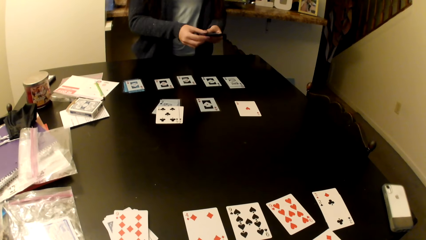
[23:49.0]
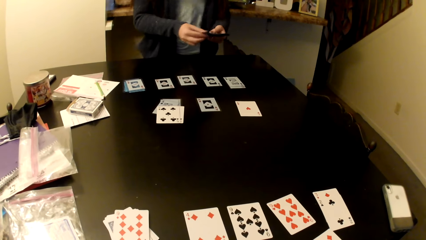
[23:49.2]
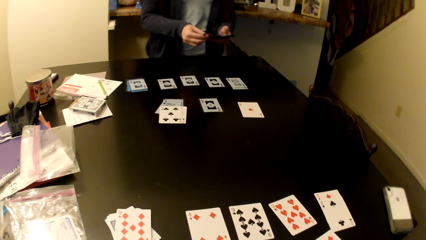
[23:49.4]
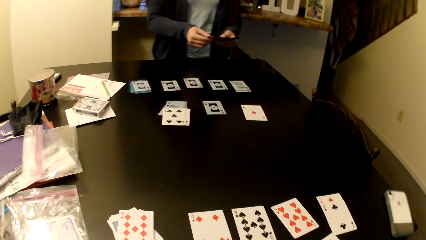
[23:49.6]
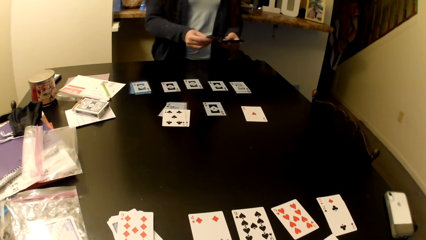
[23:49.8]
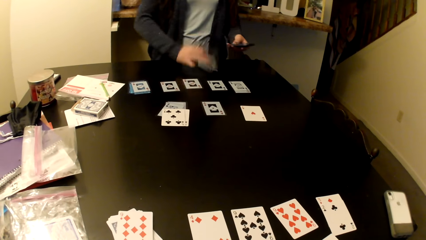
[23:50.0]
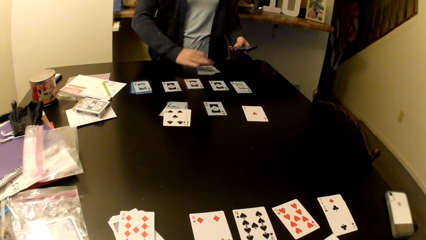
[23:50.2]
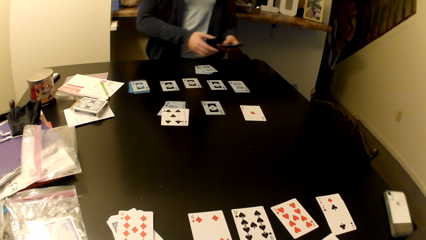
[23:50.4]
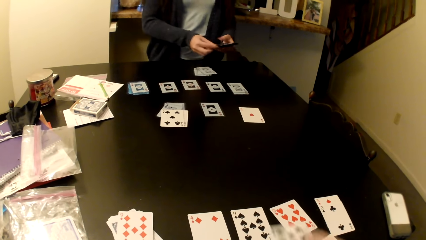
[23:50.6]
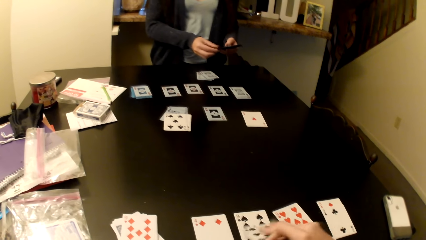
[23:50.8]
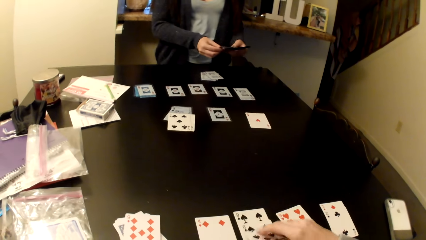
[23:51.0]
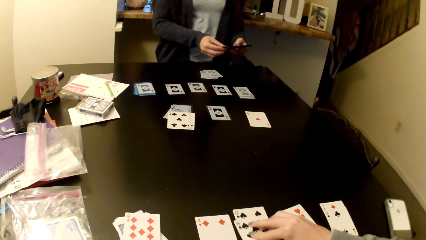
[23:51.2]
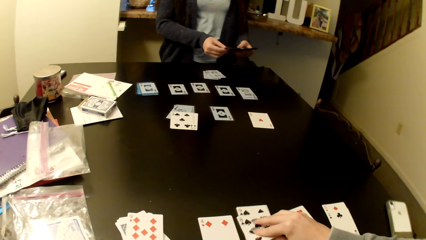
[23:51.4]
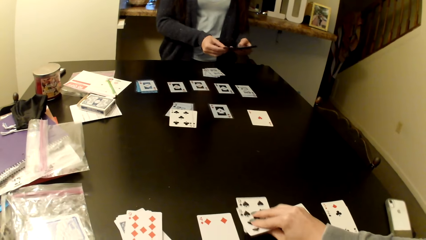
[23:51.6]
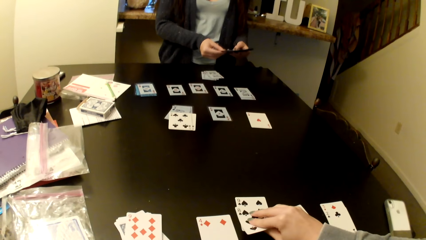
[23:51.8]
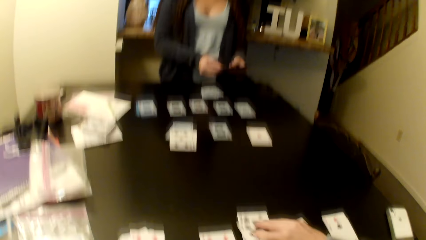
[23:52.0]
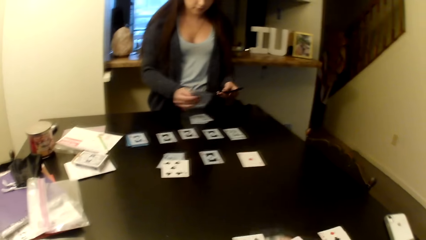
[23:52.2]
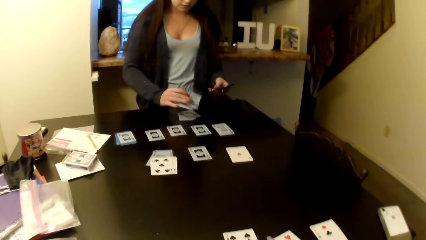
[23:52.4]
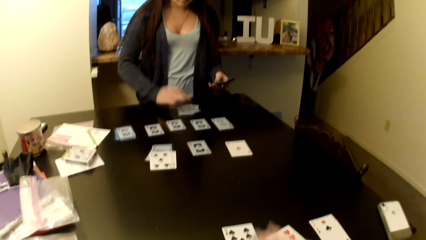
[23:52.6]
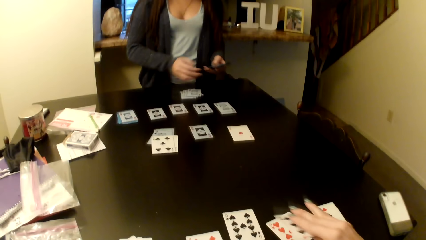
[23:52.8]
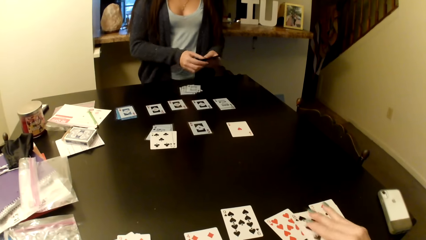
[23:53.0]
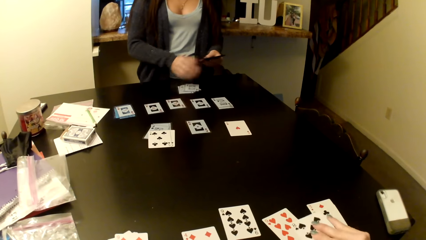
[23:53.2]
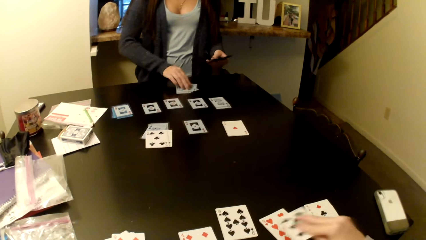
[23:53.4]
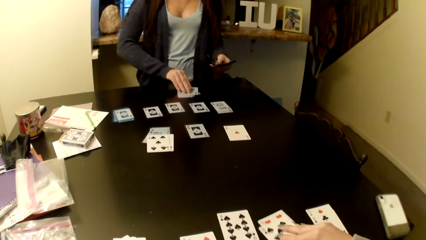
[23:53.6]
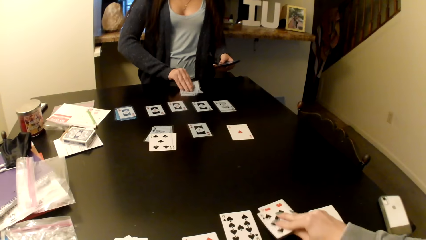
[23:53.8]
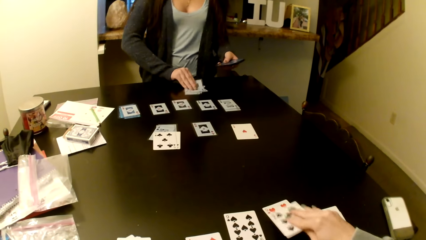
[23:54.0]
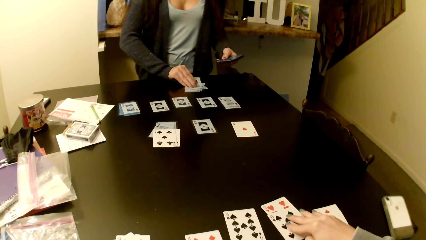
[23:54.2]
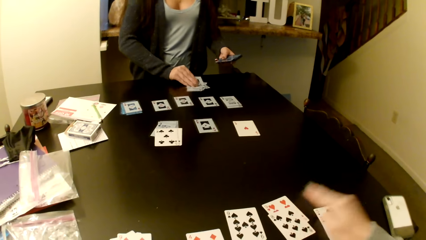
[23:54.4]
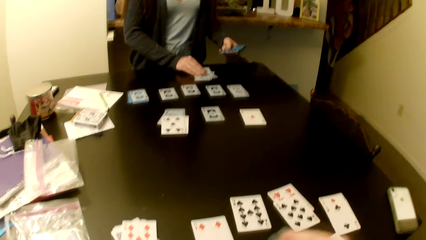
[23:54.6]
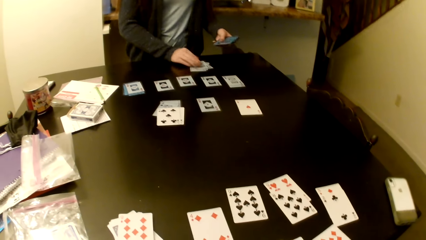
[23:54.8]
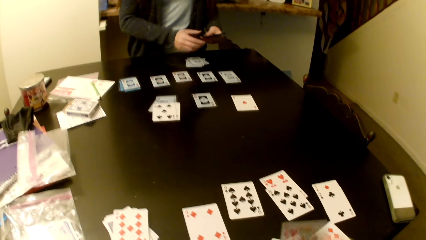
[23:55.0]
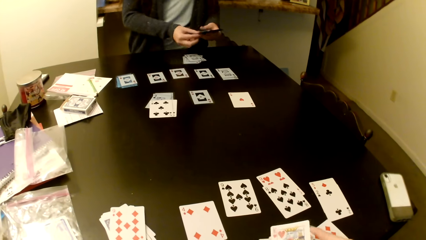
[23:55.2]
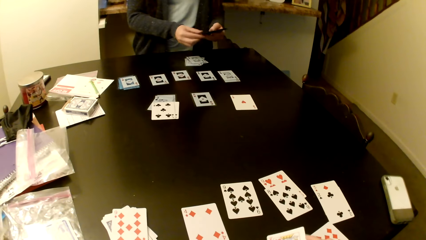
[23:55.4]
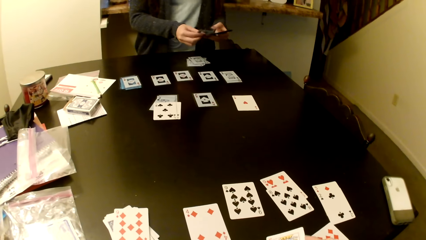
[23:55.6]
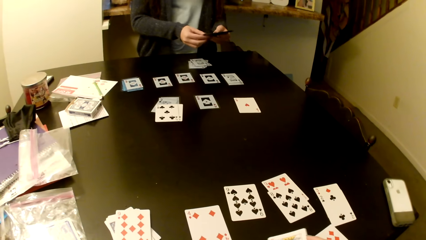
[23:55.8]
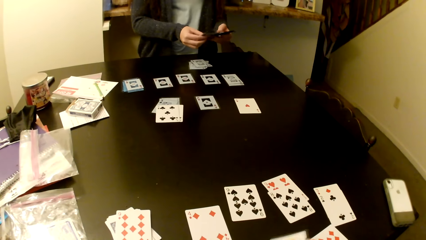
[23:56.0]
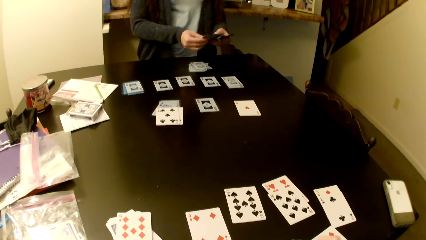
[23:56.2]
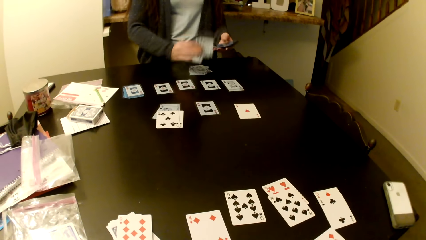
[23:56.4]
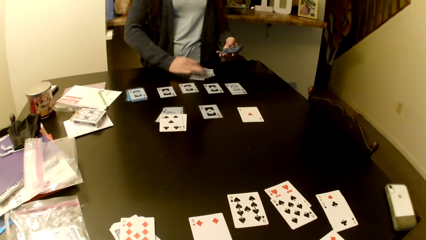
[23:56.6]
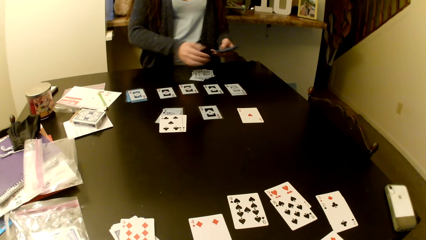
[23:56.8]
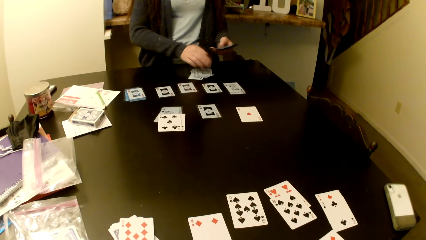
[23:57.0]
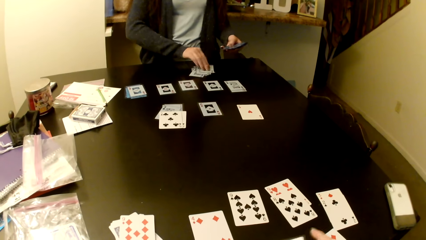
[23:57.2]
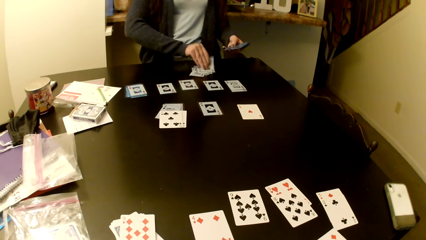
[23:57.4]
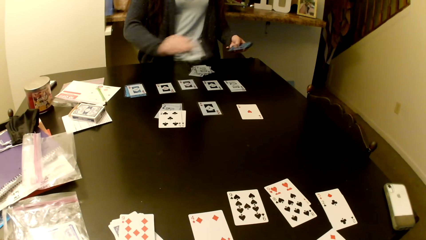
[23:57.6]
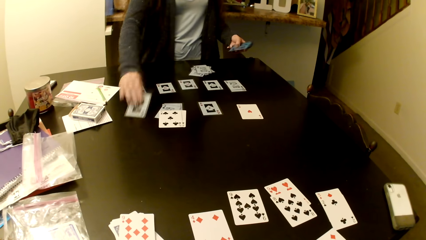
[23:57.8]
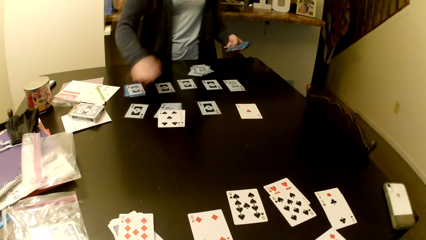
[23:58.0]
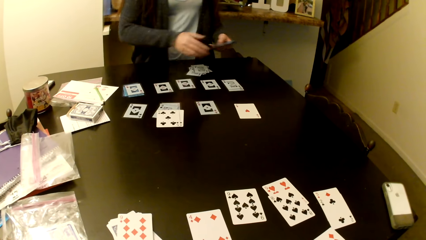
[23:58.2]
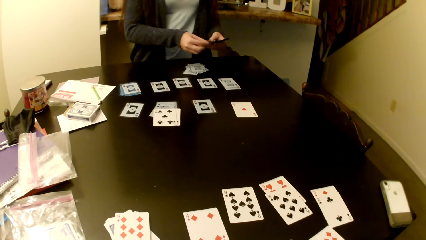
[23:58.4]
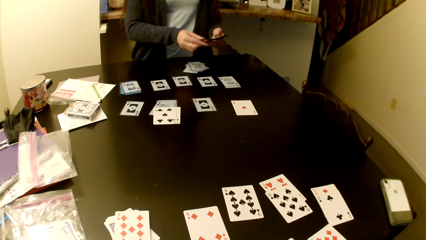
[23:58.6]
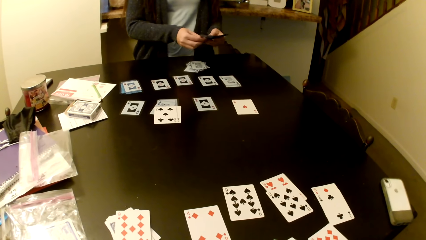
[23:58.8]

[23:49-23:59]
A woman arranges cards on the table. The camera wearer arranges the cards on the table.

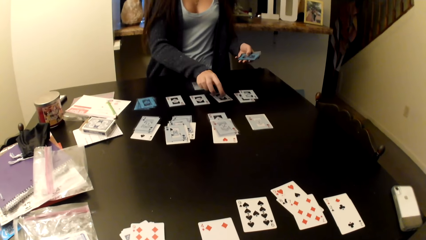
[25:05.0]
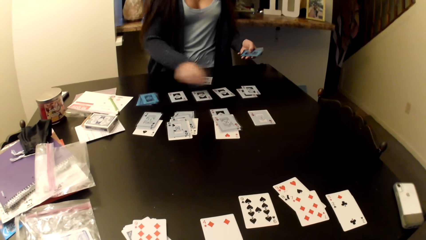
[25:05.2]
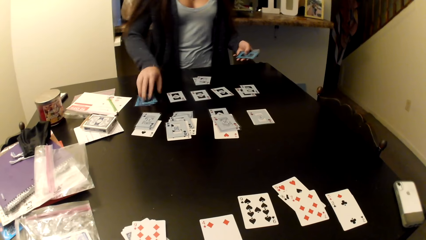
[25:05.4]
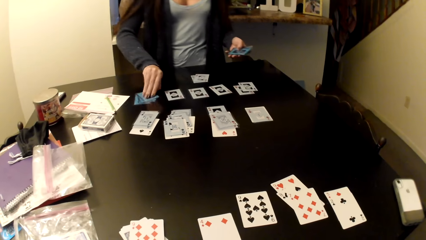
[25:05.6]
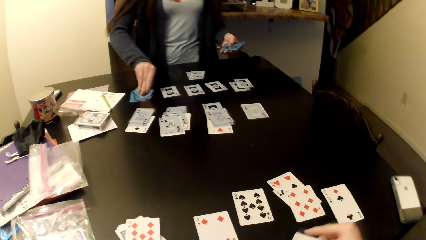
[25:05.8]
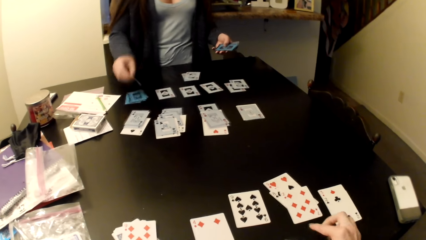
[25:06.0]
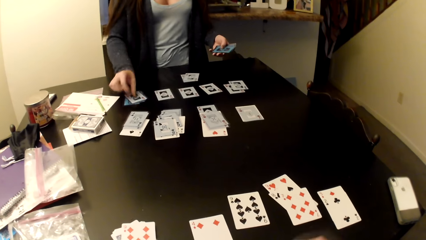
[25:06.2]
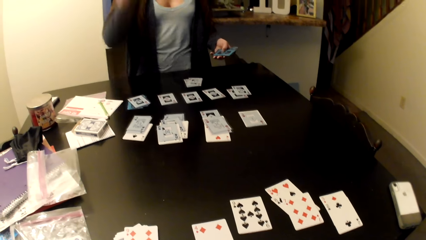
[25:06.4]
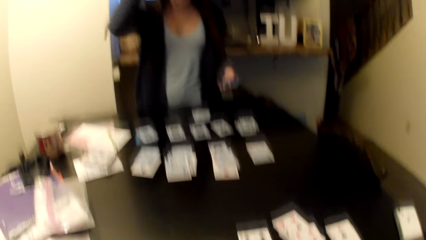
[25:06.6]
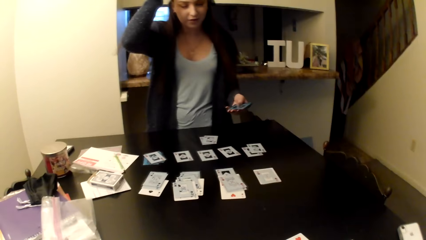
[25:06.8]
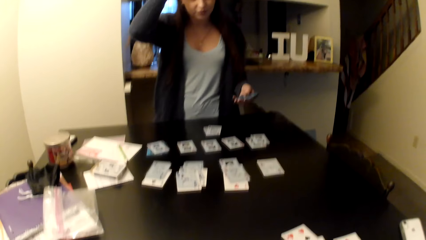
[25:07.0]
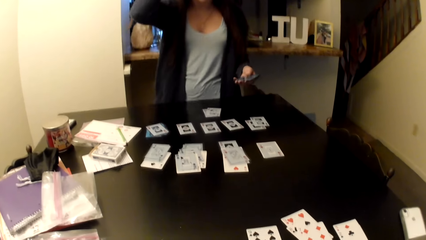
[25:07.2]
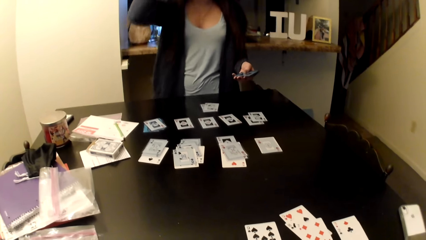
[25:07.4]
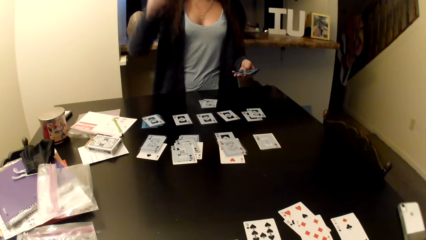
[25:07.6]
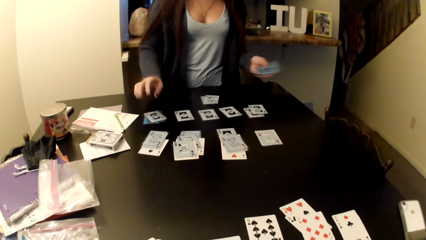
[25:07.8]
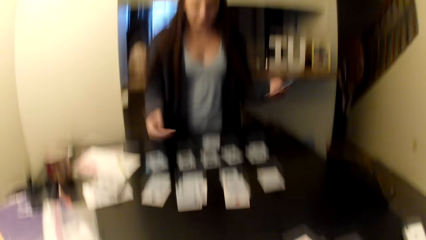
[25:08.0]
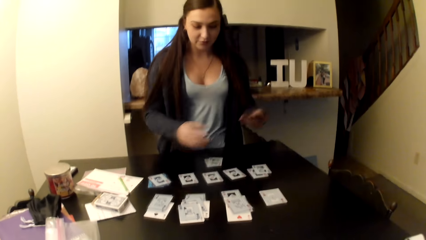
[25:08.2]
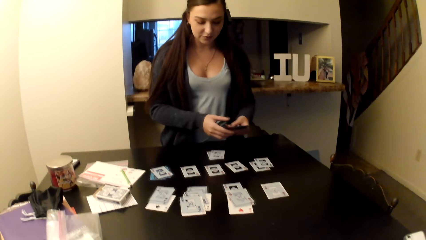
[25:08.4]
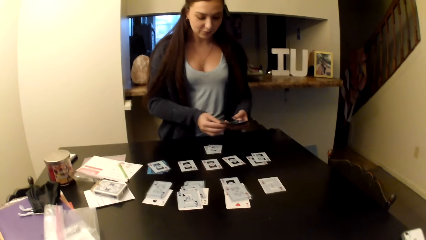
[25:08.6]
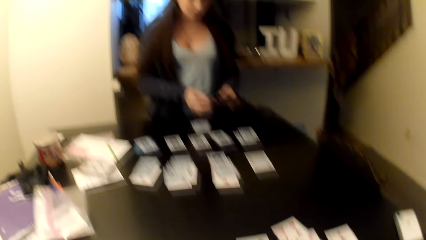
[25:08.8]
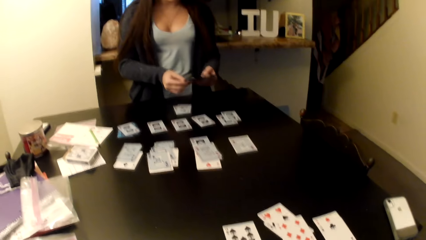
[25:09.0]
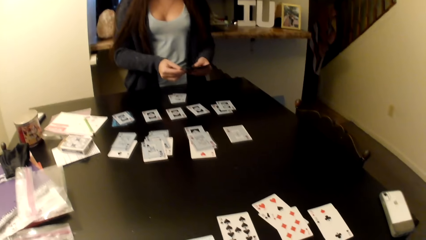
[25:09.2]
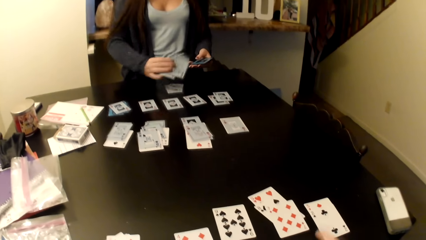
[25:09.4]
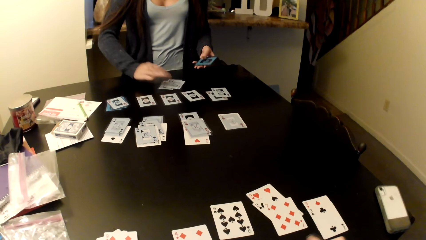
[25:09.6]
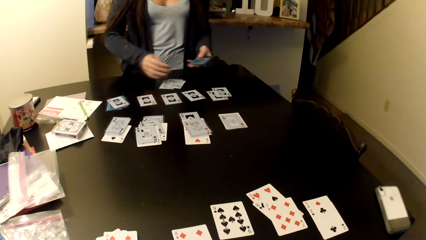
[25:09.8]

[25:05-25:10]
A woman lifts the hand.
